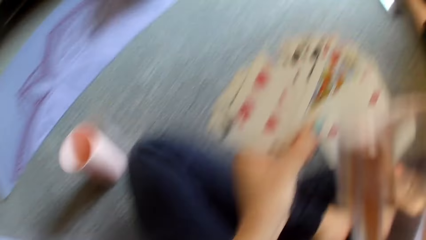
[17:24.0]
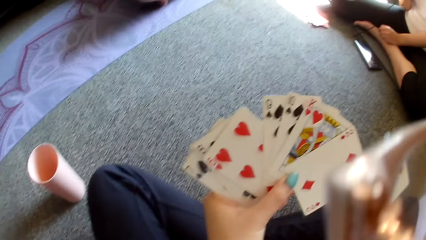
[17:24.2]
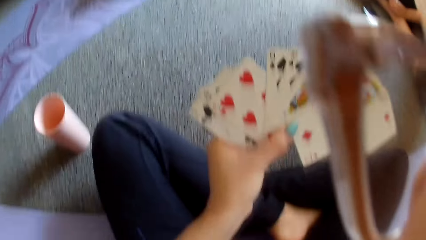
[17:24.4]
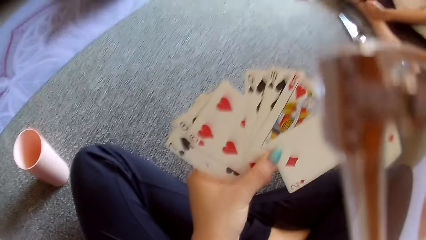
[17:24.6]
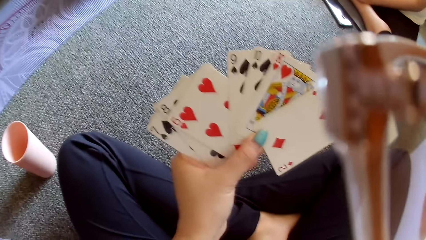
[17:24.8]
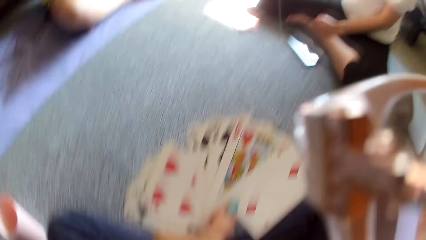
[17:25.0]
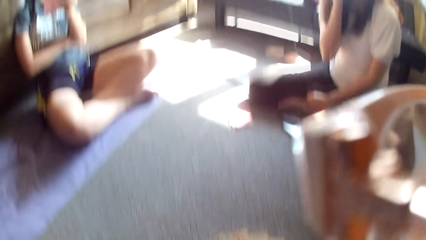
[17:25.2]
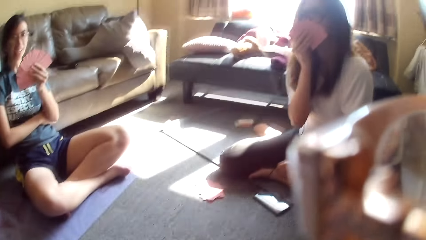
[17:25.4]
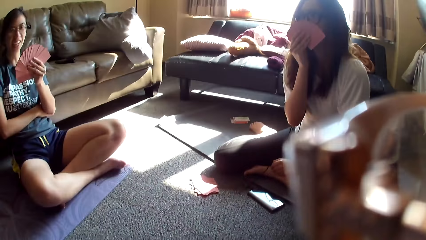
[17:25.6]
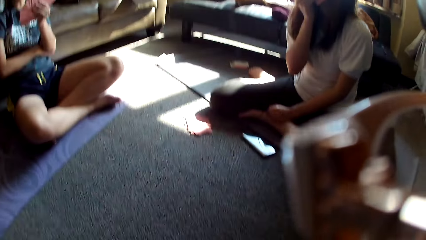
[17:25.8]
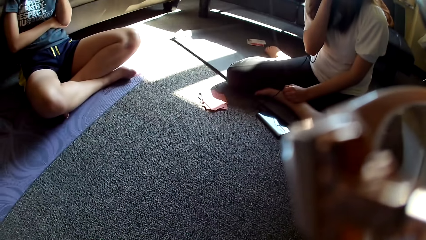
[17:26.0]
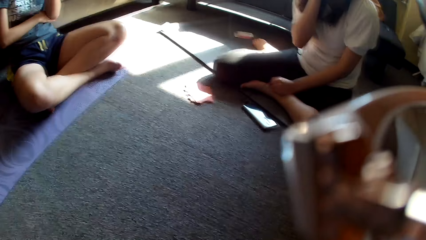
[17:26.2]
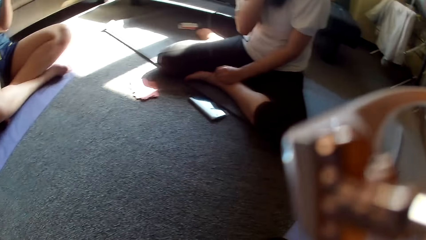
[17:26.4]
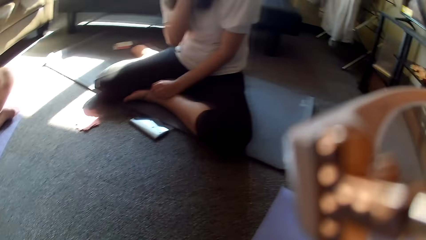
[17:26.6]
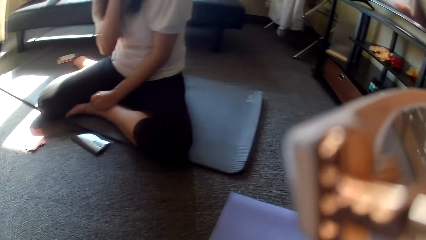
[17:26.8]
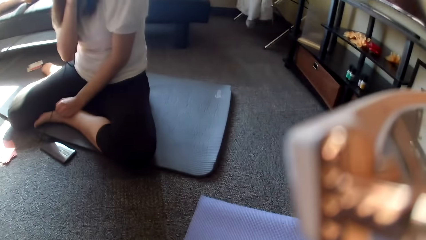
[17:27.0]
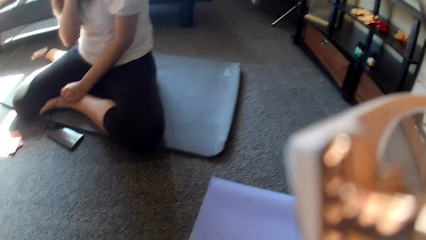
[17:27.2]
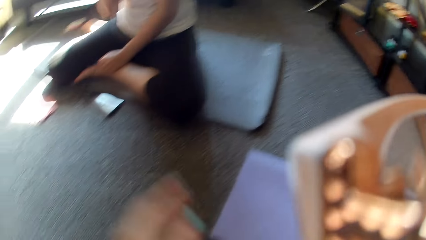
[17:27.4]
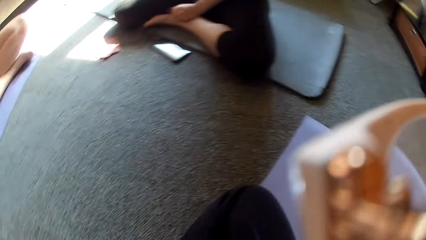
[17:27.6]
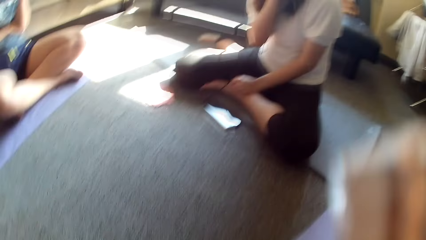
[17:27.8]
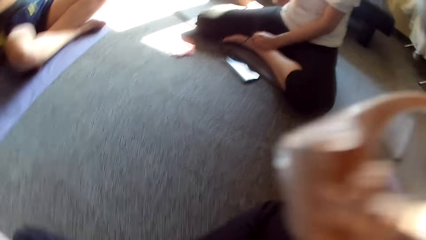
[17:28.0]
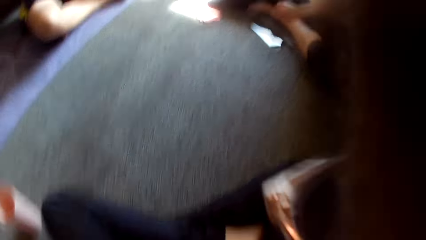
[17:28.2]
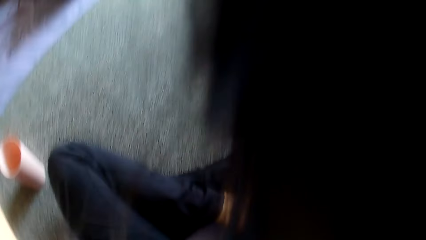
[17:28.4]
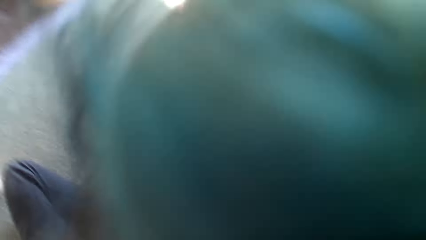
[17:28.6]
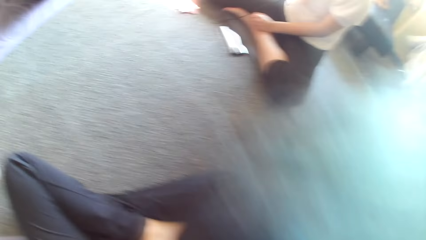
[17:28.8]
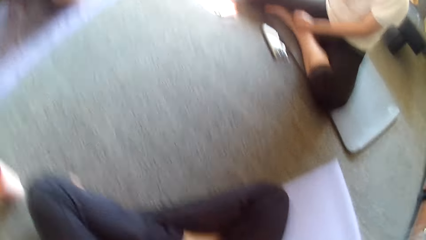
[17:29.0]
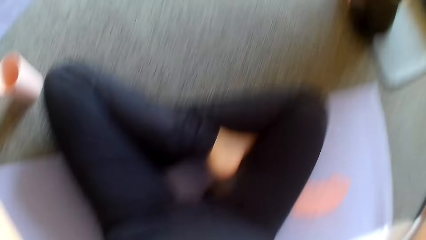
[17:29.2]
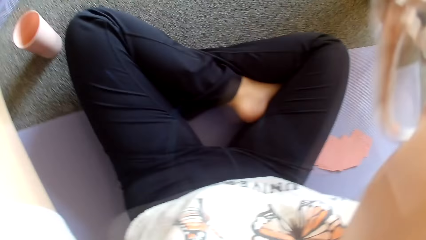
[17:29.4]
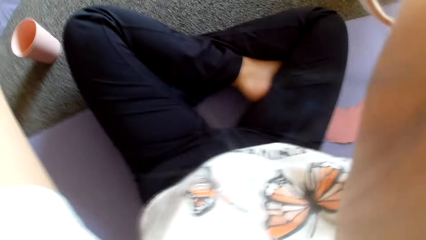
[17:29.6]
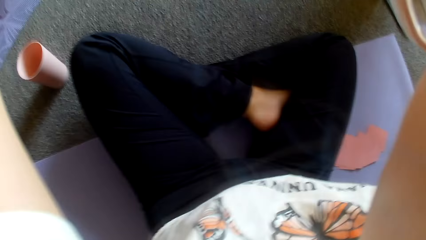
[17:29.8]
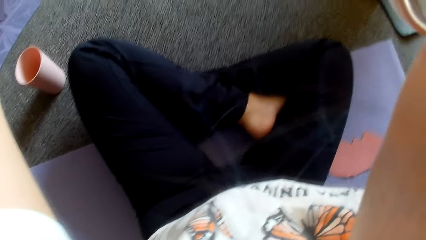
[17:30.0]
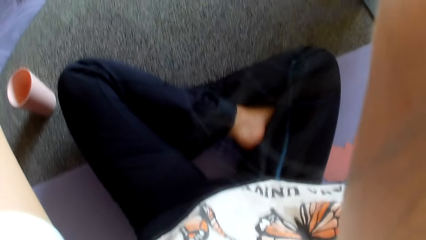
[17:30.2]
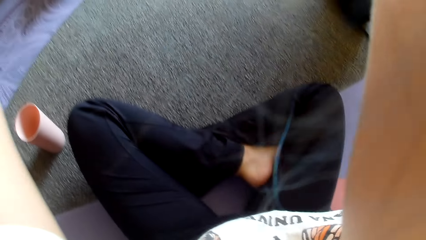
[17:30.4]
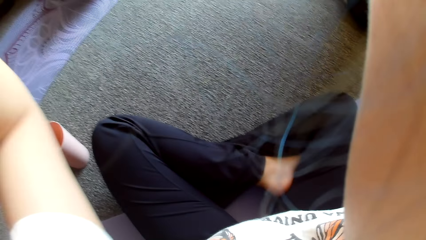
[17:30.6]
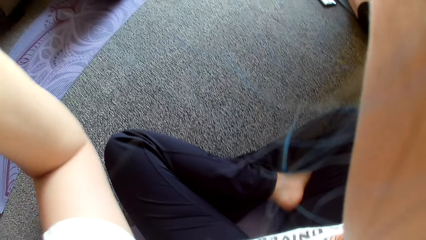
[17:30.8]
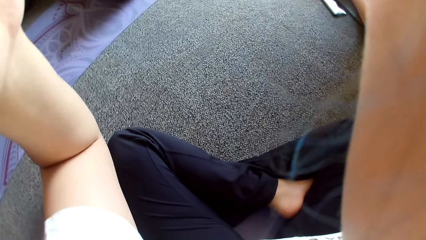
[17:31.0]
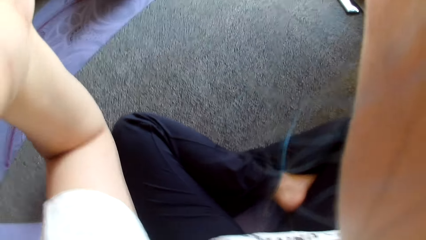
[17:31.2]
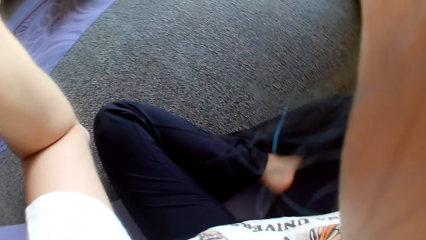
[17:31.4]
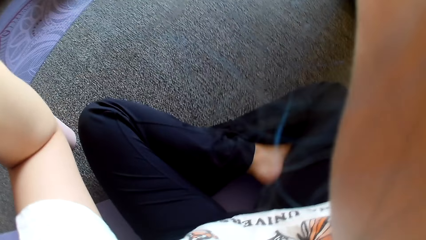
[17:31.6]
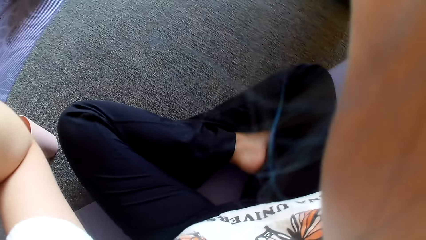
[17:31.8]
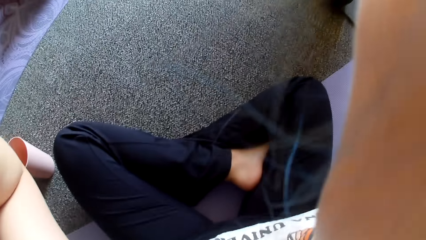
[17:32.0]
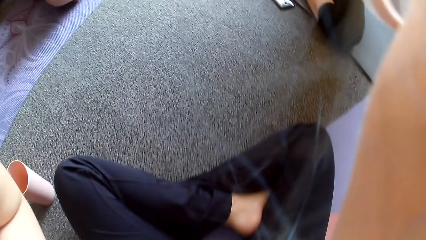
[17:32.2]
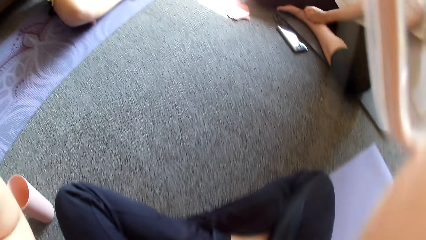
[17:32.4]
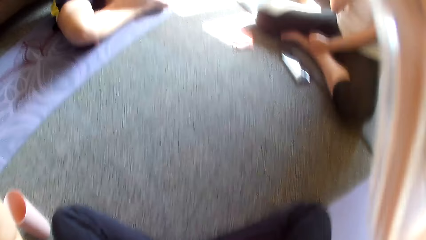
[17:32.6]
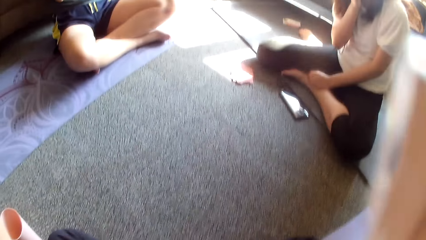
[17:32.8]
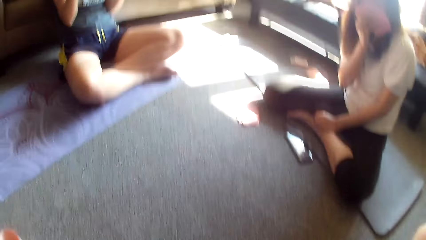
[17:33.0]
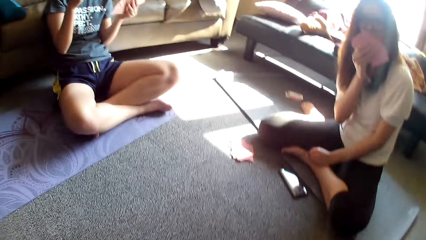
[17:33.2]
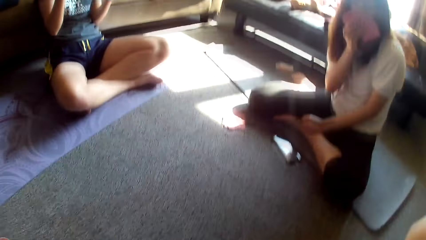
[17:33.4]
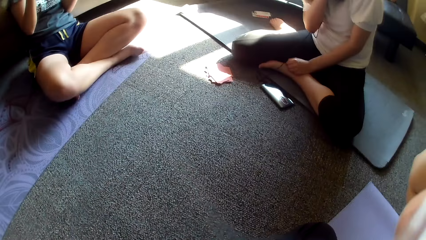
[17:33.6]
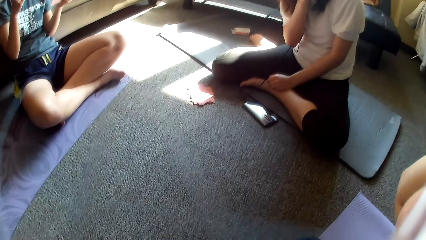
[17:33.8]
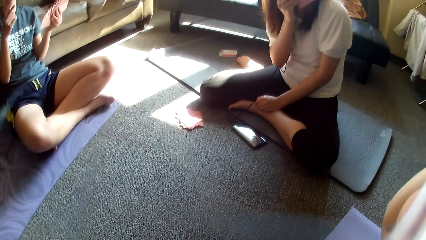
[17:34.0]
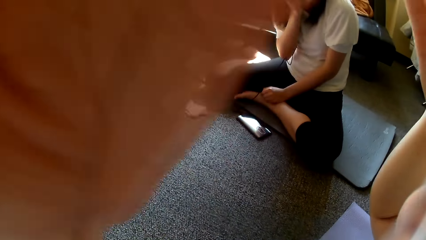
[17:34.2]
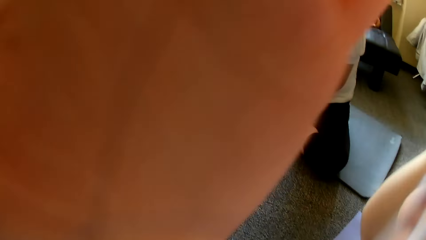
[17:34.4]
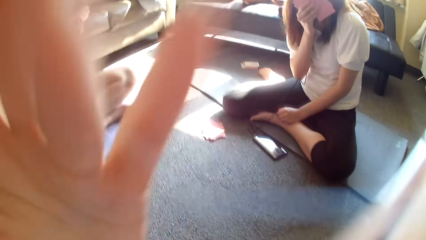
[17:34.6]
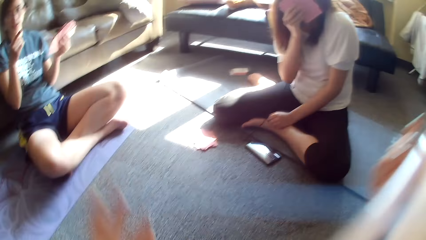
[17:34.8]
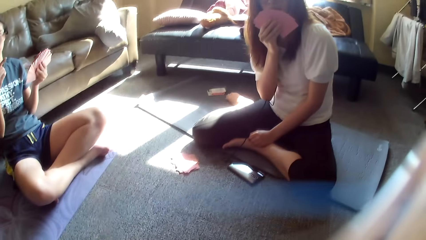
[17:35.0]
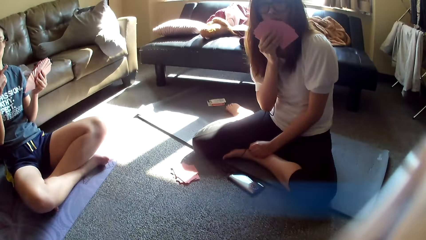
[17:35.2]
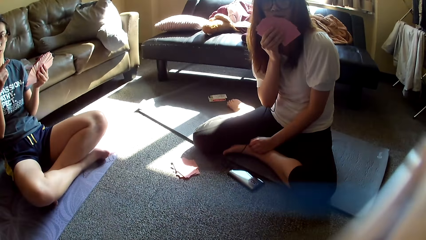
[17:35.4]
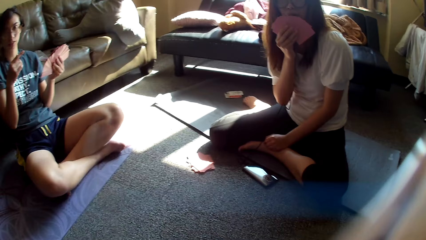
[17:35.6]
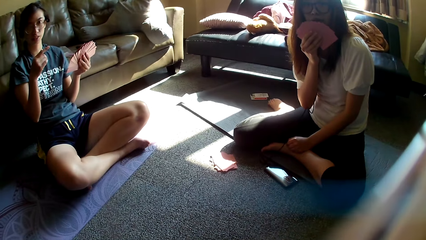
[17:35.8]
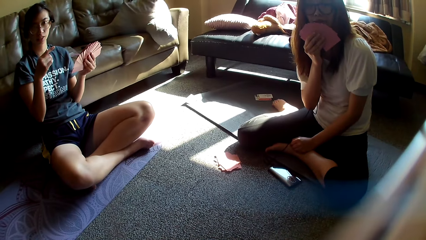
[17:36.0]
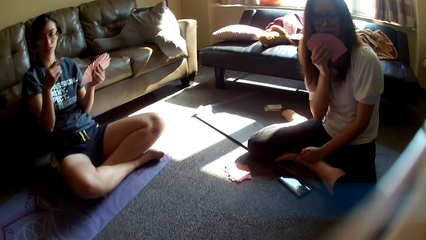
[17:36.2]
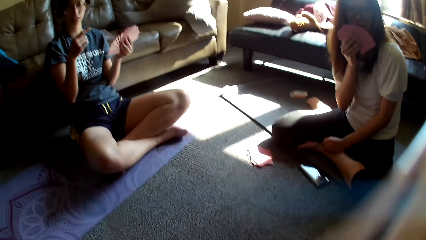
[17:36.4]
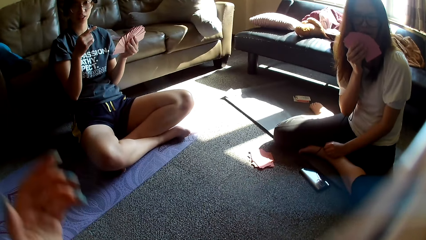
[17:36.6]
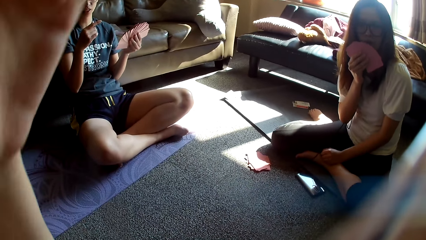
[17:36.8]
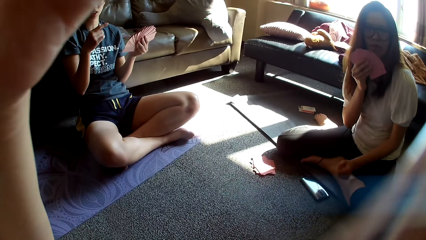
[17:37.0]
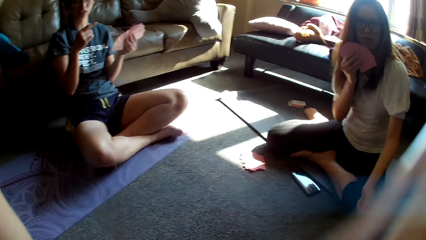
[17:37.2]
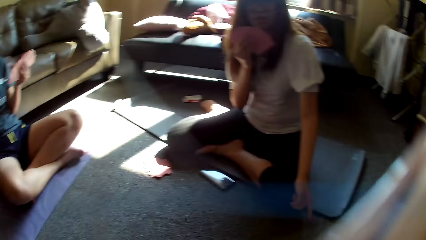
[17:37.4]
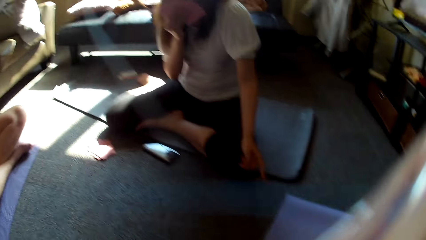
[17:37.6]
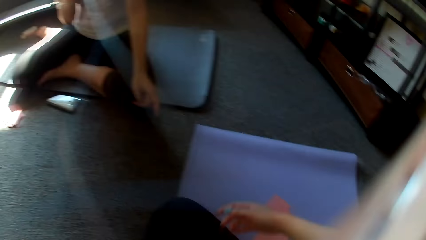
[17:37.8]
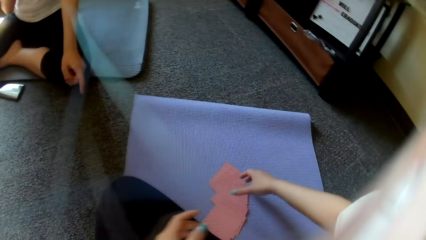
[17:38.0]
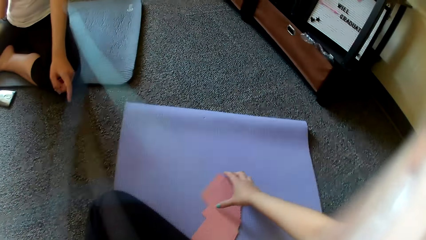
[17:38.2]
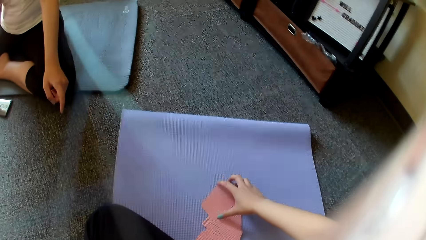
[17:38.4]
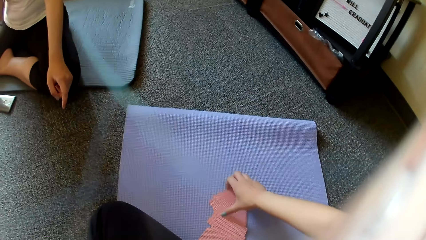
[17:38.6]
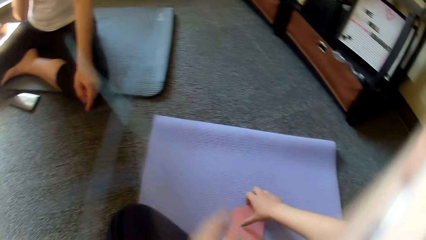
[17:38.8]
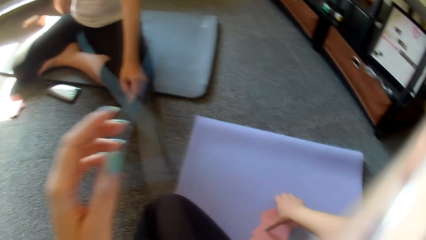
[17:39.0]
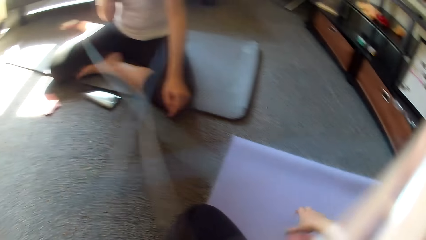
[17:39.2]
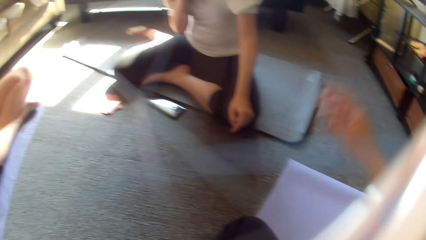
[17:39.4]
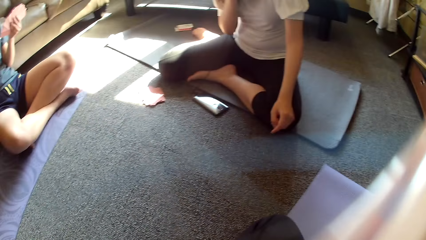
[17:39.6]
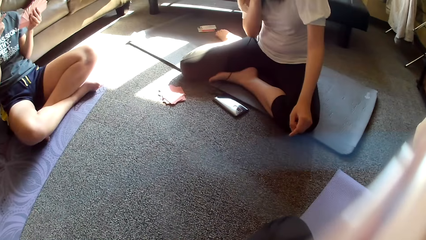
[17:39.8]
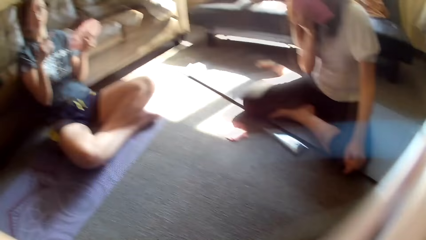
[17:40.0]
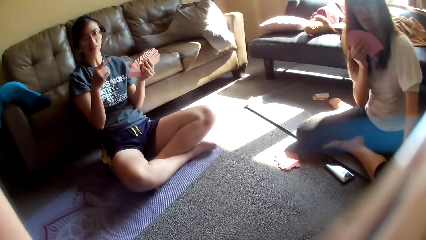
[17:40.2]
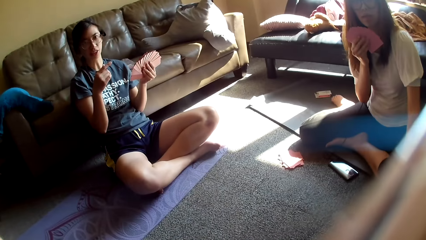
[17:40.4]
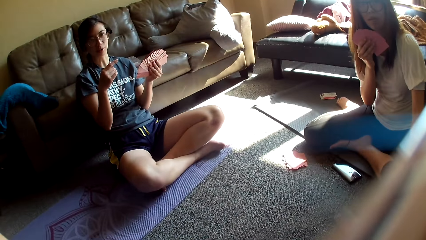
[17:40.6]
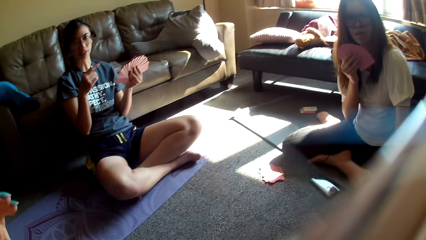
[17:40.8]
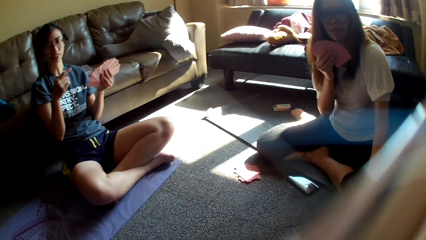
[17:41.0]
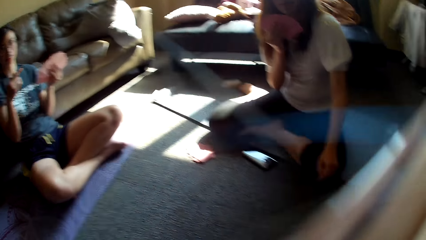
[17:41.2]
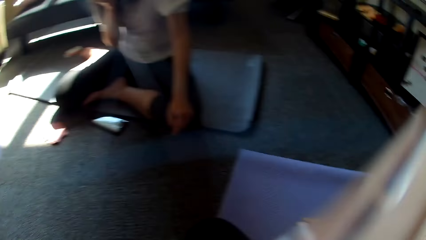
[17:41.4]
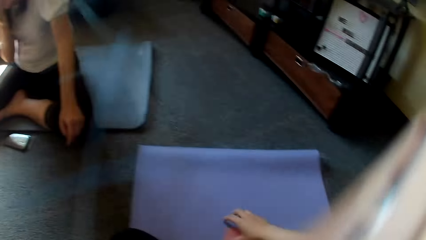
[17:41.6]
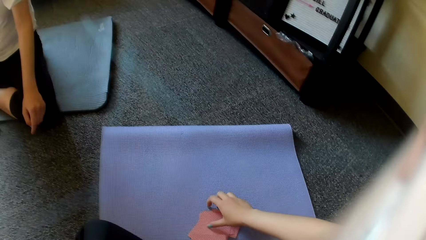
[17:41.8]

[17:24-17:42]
The camera wearer holds the cards in her hands. She adjusts the camera. She removes the camera. A lady moves her hand. The camera wearer adjusts the camera. She picks up her cards. She adjusts the camera.
